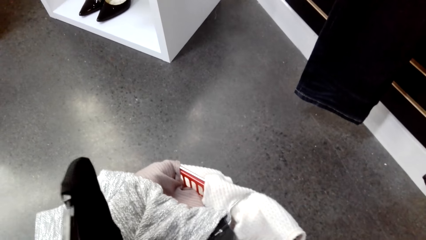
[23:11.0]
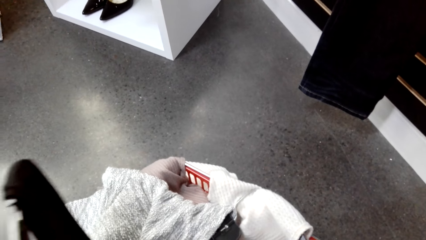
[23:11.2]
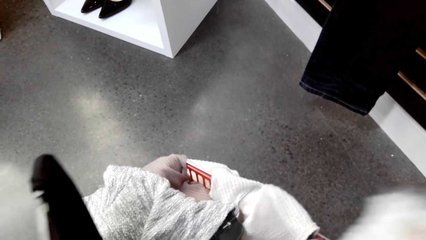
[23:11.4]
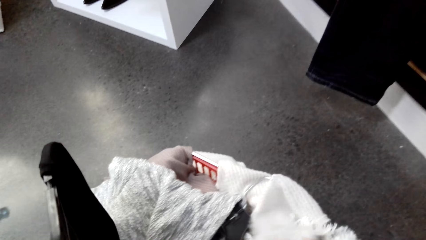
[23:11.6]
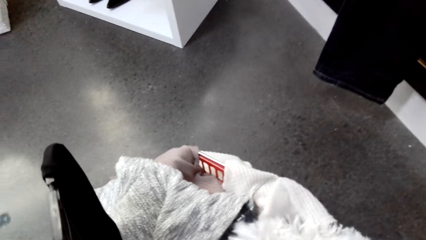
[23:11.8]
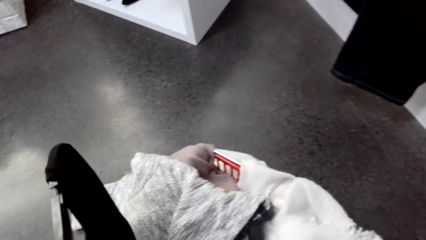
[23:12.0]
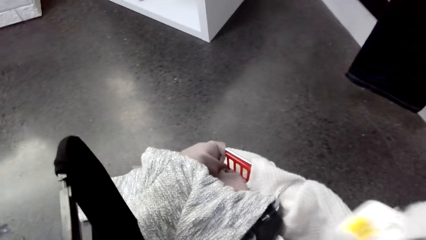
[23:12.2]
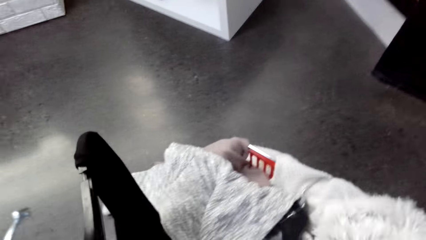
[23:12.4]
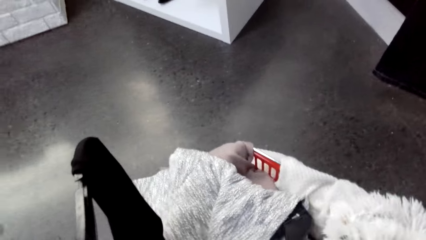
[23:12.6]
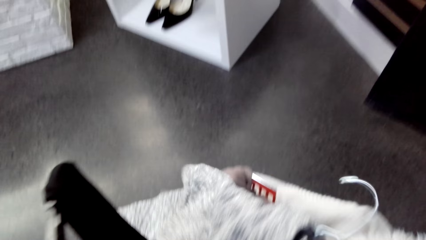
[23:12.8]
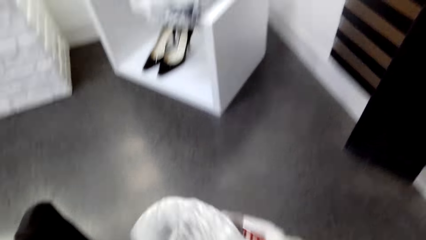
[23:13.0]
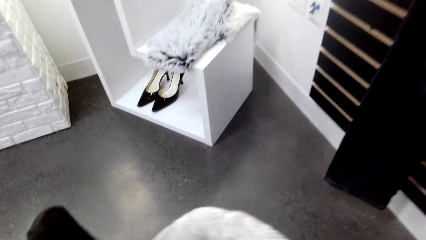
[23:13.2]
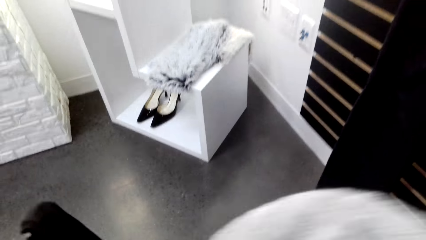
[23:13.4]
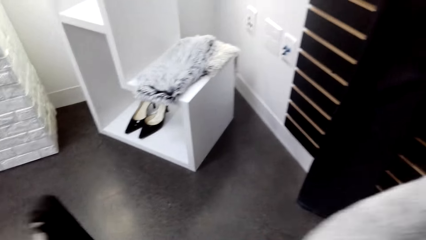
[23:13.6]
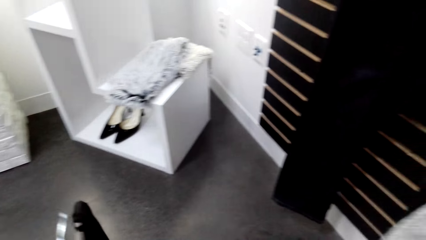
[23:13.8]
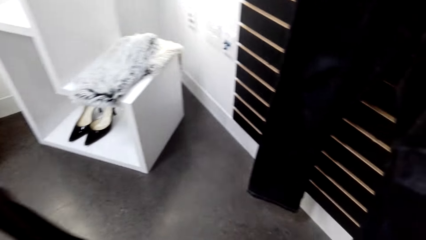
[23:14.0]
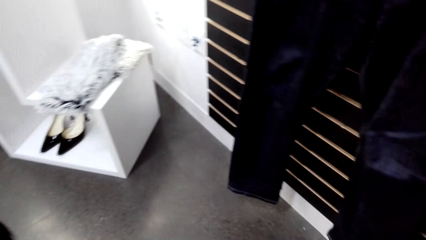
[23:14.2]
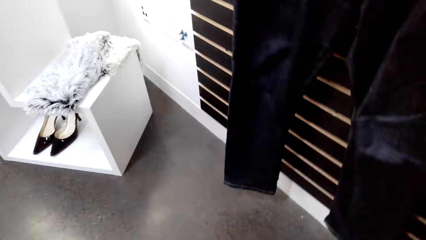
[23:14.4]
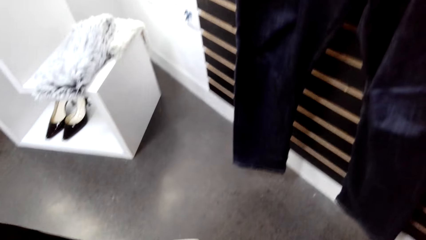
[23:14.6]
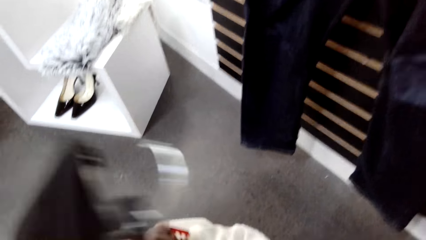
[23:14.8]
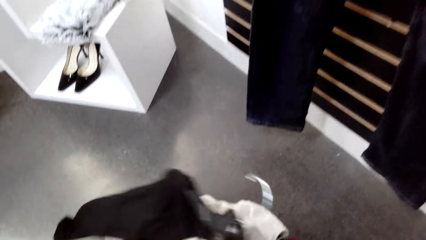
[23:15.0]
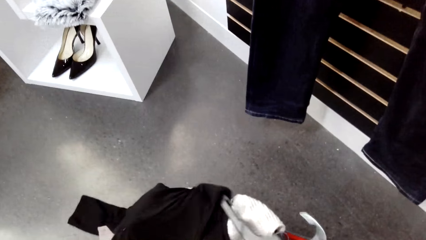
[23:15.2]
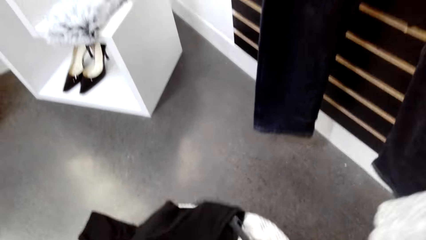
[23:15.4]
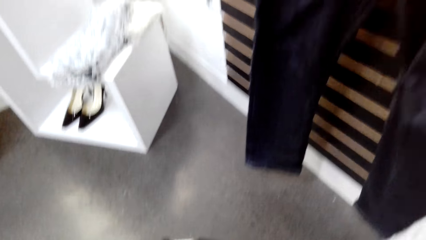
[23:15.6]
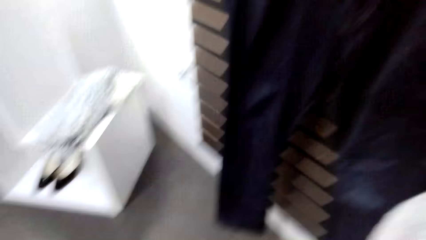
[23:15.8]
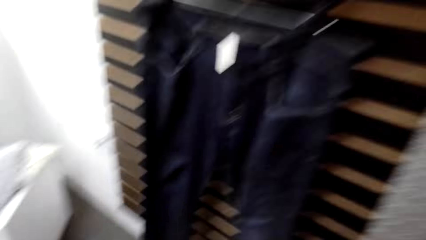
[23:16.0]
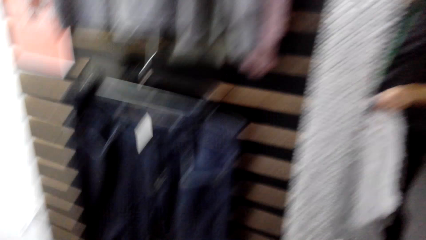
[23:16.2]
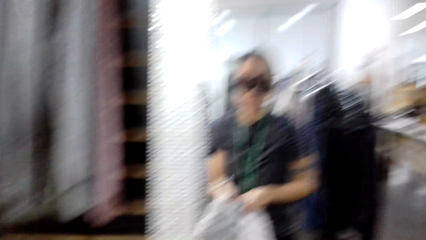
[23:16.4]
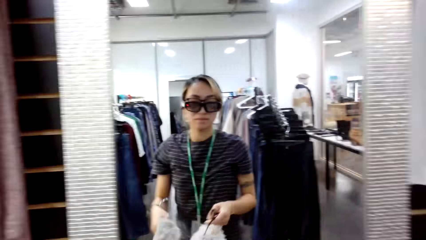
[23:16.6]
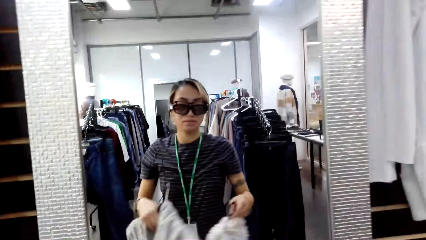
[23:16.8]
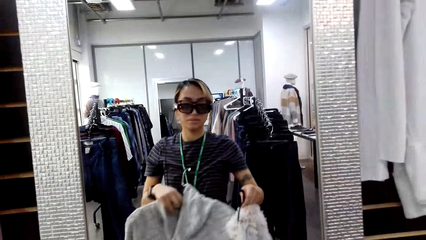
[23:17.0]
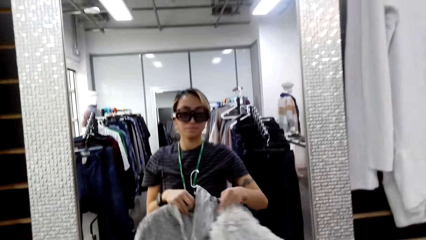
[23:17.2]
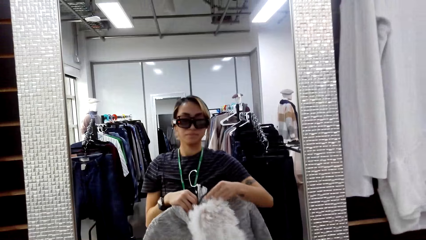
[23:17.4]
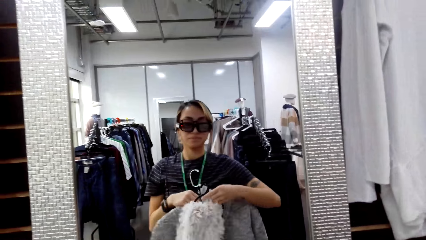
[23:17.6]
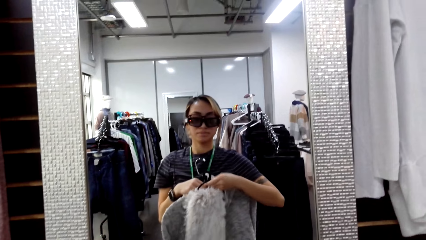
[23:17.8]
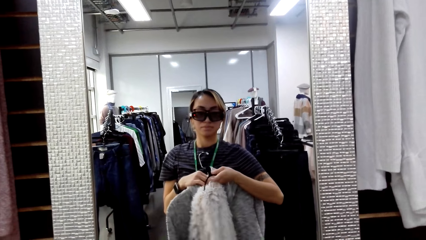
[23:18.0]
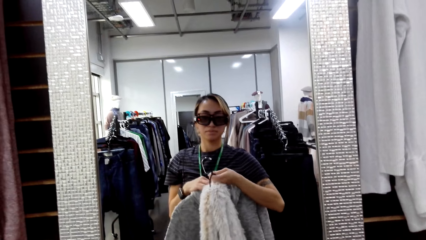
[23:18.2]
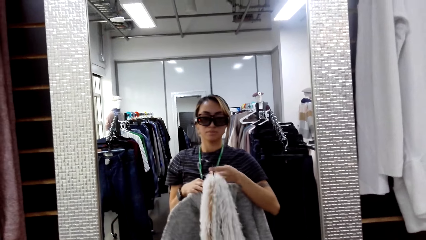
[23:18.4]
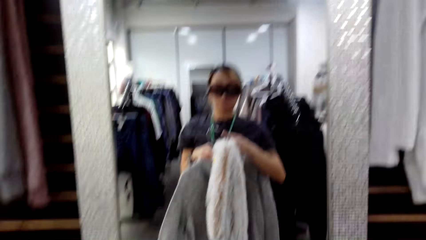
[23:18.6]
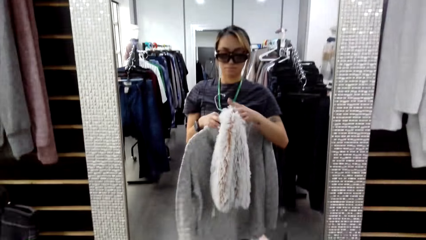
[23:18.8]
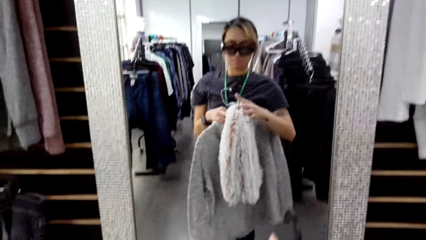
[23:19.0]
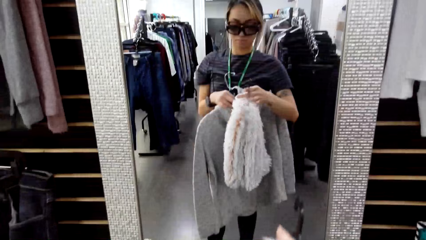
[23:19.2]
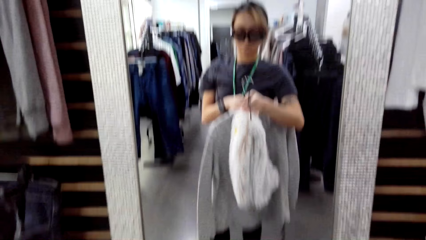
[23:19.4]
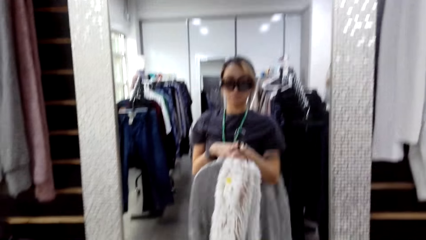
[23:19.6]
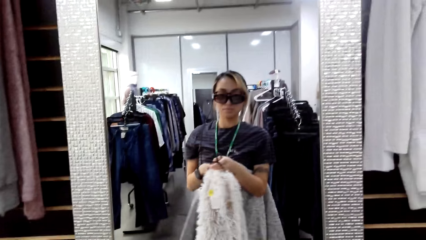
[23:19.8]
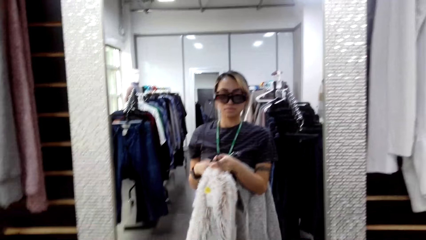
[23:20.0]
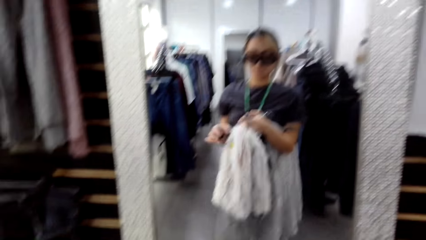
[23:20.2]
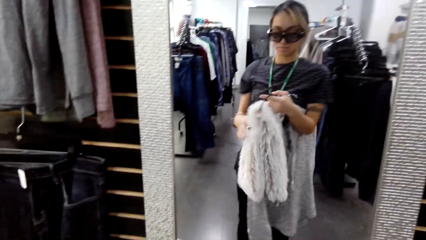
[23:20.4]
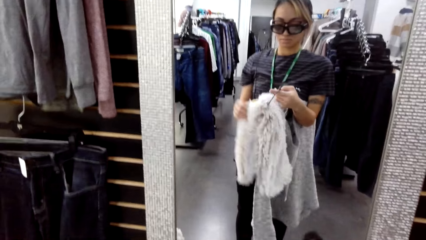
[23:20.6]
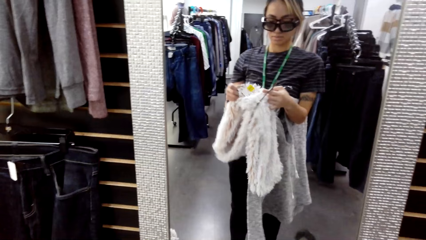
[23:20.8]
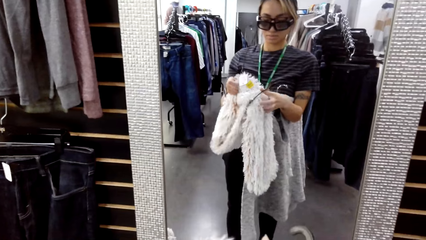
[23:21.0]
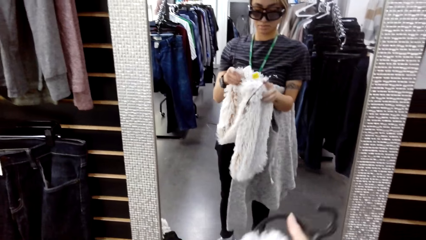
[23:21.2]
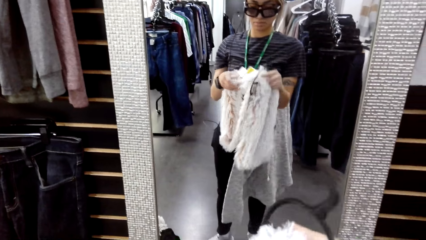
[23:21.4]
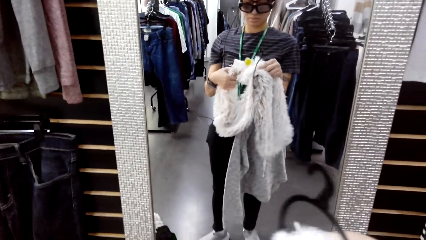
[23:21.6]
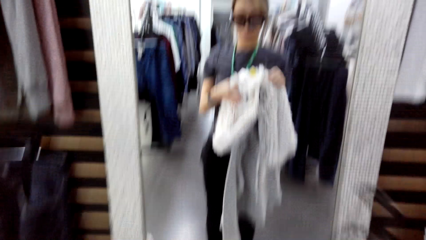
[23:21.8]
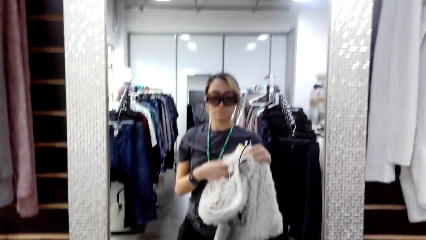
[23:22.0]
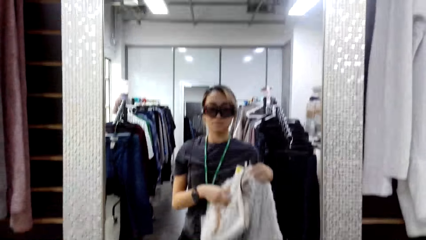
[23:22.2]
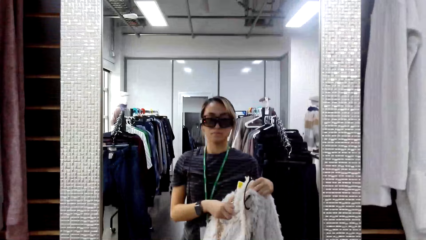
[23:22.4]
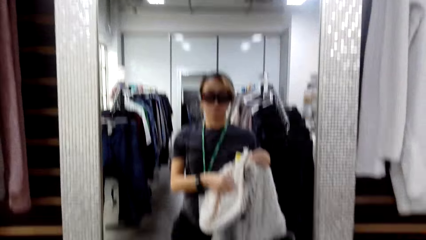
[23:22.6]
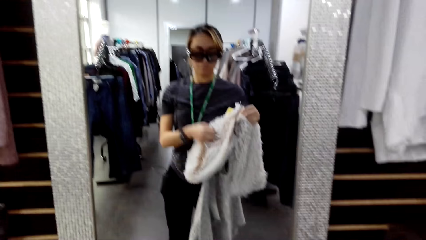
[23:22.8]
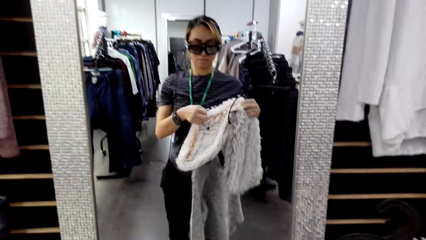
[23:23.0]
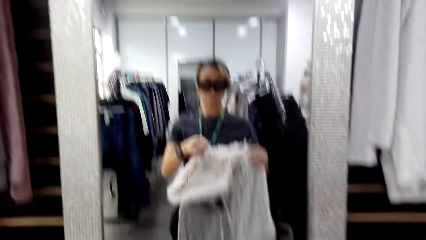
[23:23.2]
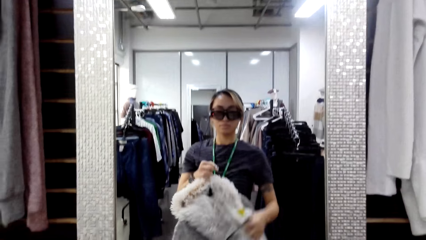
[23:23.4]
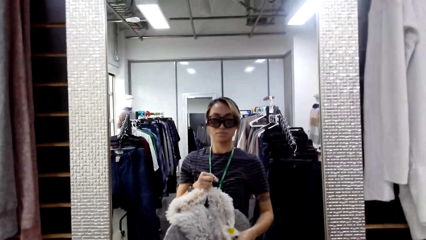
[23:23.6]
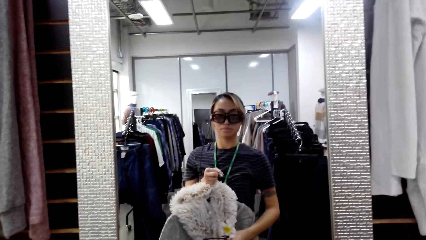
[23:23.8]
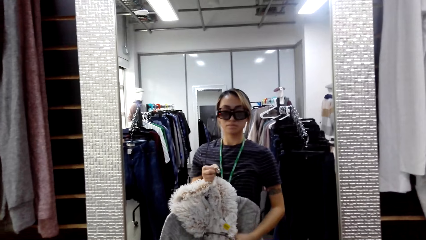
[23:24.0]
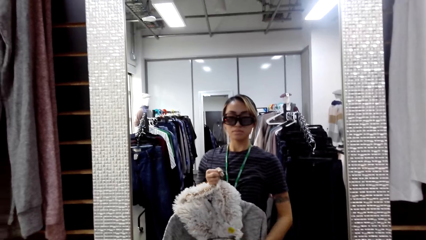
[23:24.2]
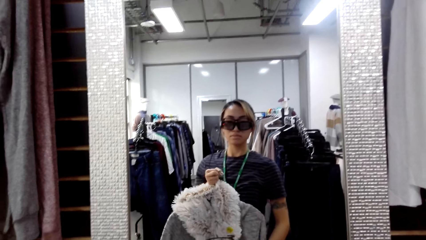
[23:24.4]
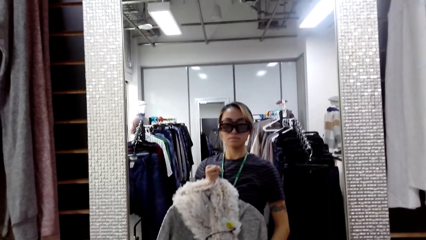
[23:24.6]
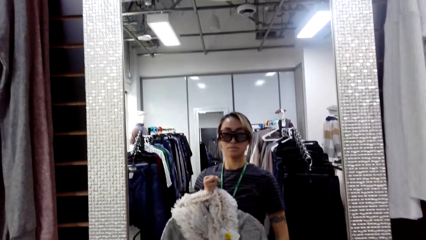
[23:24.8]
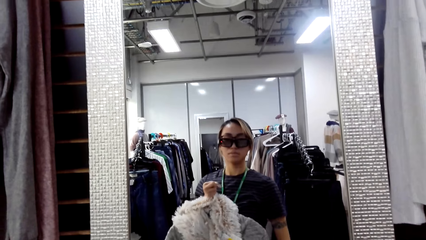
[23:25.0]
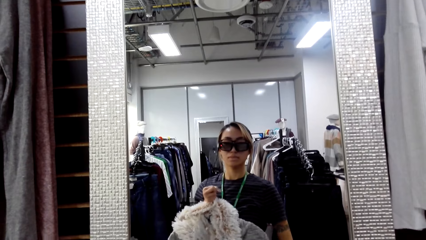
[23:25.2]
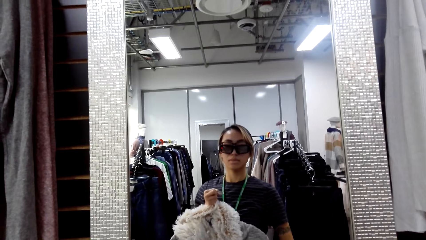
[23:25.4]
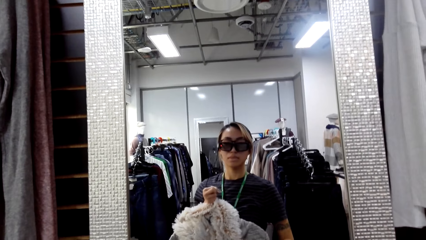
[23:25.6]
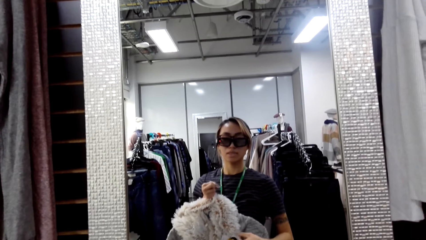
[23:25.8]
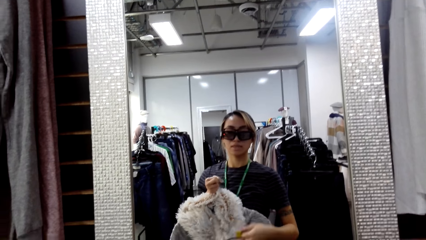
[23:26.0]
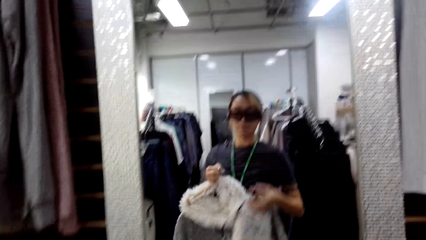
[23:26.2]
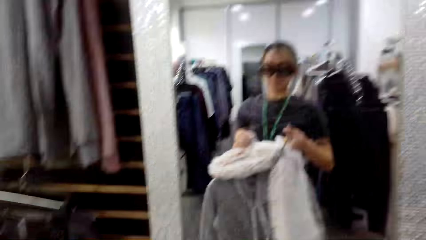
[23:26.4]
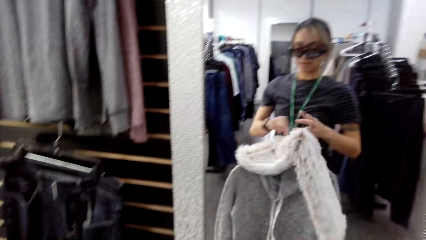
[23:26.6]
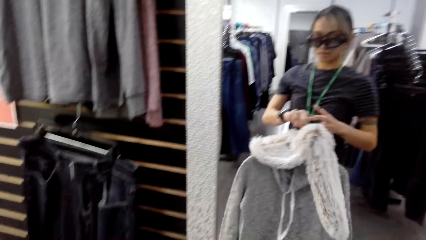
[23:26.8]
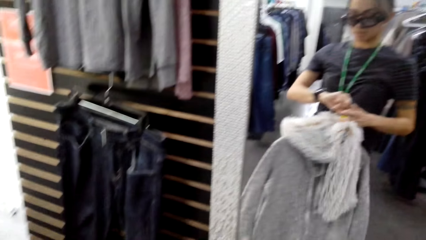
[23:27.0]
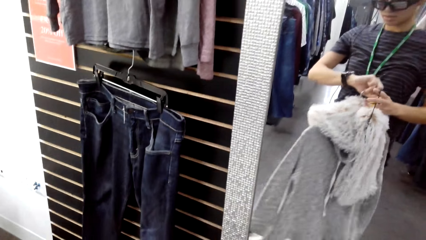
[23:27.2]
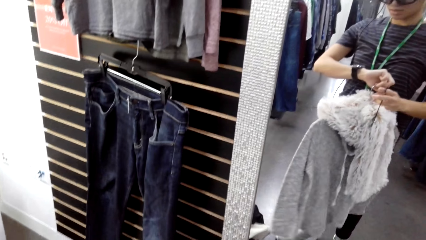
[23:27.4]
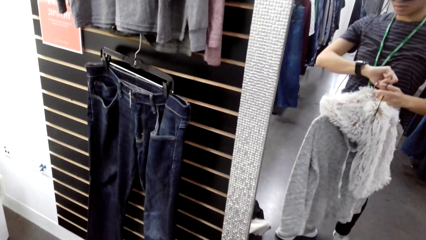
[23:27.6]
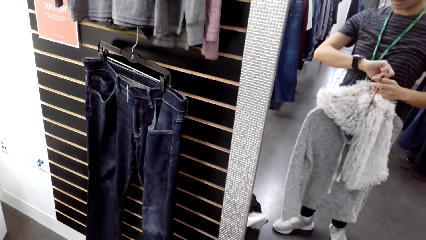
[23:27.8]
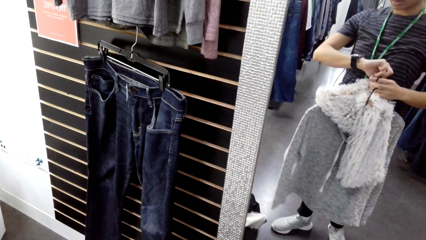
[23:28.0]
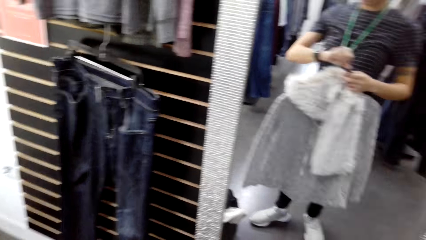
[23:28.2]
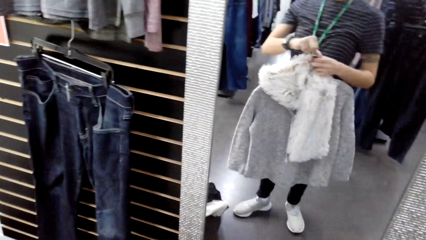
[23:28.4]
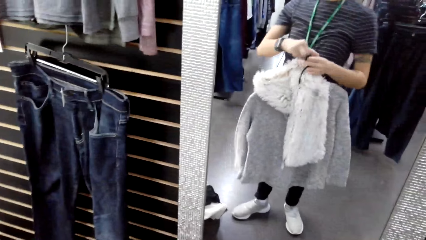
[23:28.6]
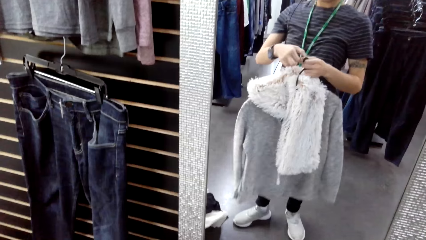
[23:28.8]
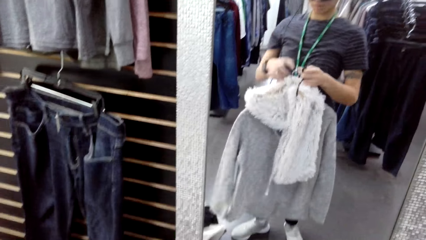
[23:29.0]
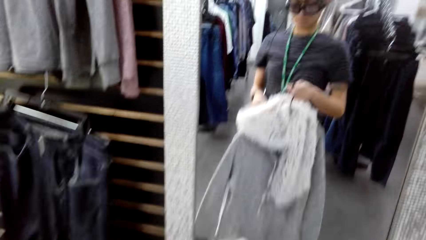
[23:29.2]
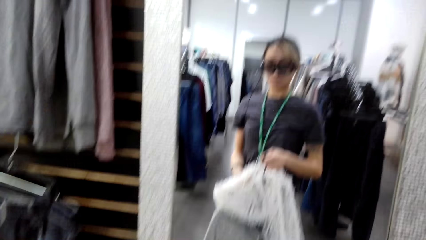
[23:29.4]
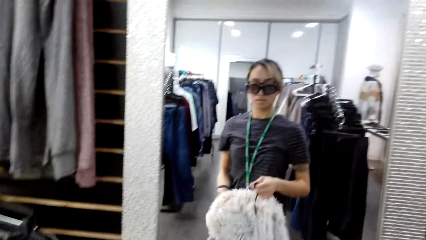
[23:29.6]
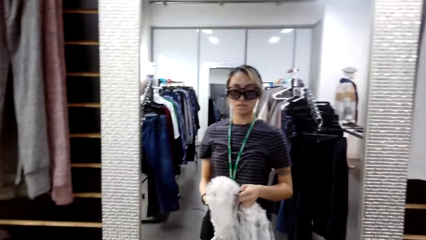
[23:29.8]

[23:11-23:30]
The camera wearer lifts up a sweater top. They pick up the sweater top. They place the sweater top on the shopping basket. They look at the mirror. They put the sweater and scarf together. They hold the sweater top to the mirror. They match the sweater with the scarf.
